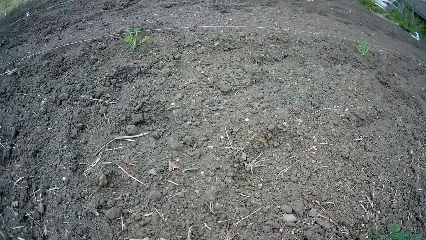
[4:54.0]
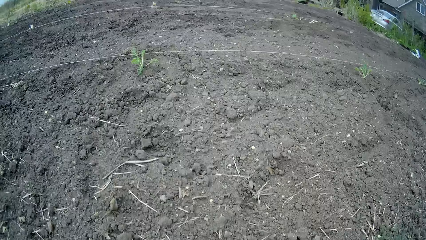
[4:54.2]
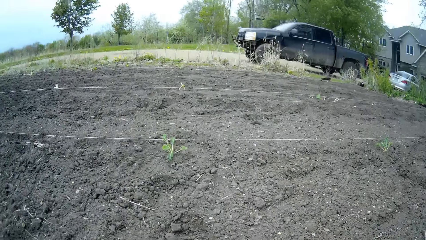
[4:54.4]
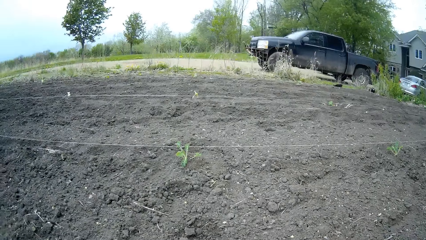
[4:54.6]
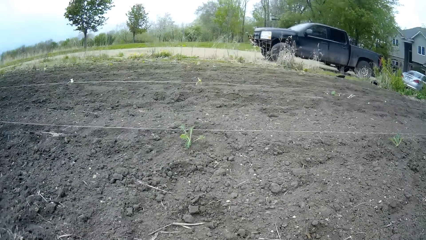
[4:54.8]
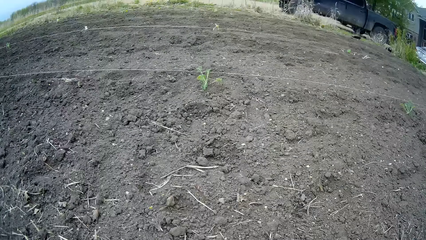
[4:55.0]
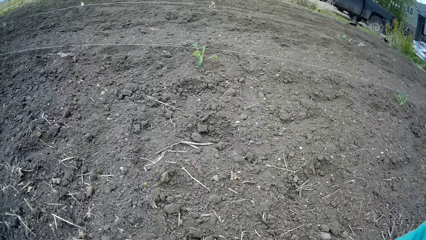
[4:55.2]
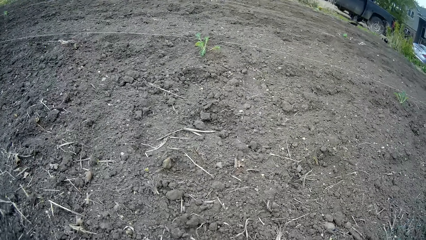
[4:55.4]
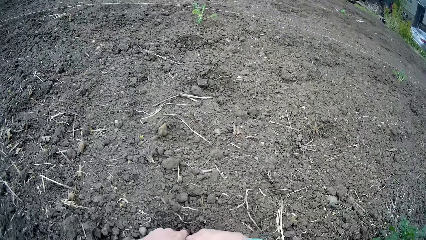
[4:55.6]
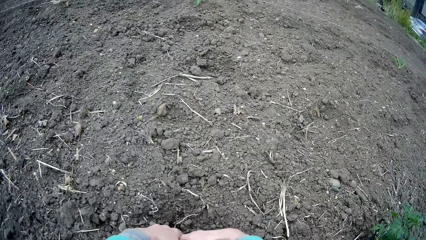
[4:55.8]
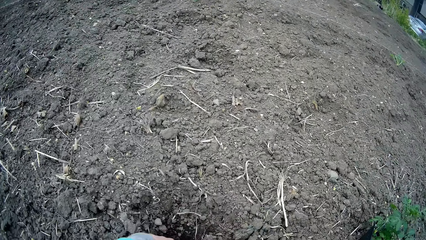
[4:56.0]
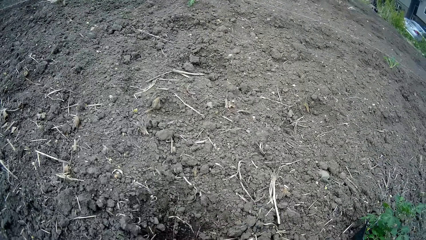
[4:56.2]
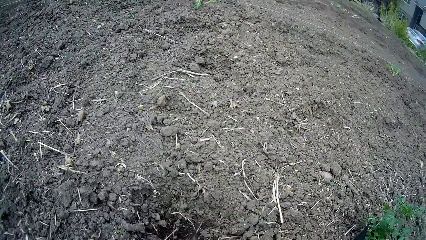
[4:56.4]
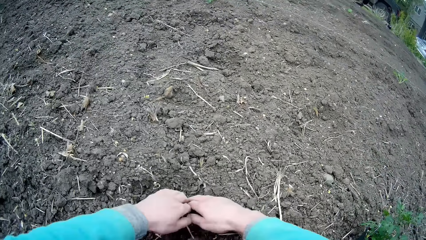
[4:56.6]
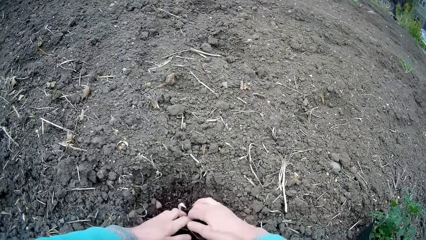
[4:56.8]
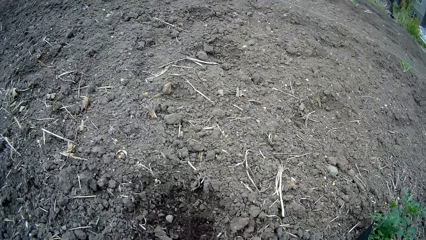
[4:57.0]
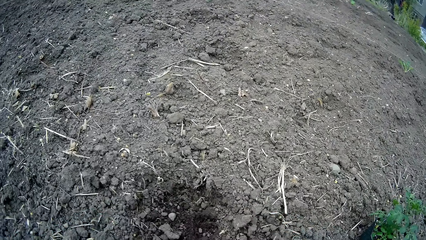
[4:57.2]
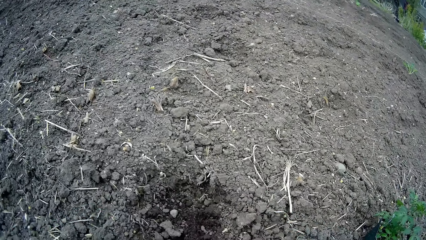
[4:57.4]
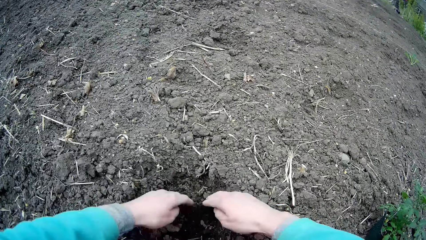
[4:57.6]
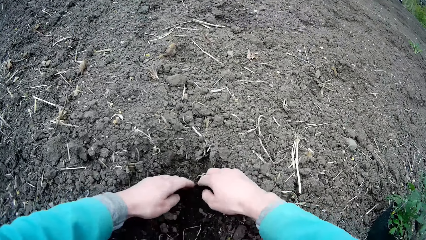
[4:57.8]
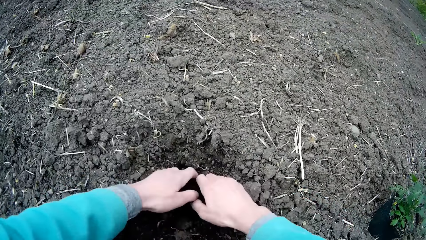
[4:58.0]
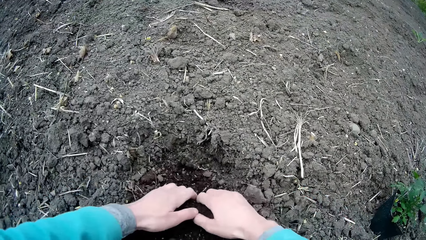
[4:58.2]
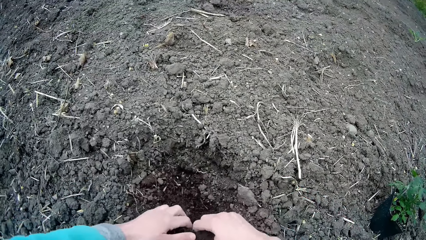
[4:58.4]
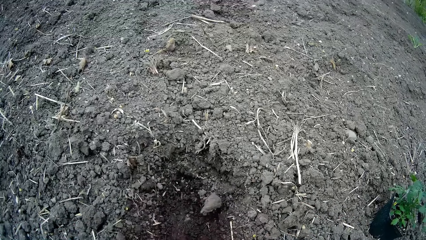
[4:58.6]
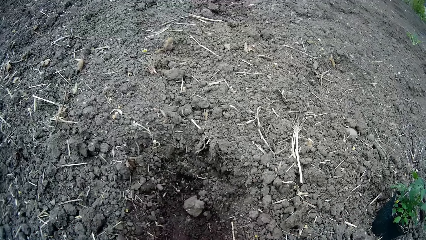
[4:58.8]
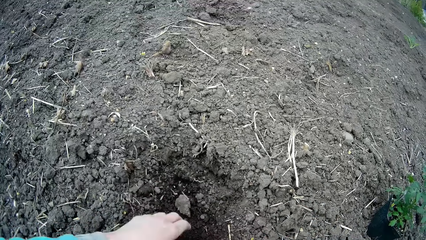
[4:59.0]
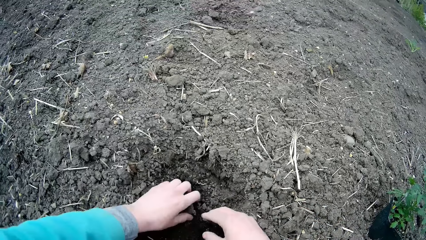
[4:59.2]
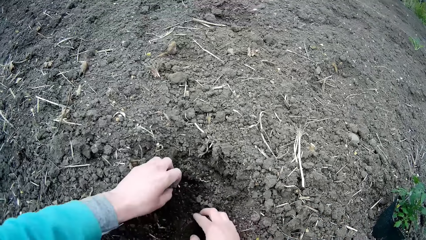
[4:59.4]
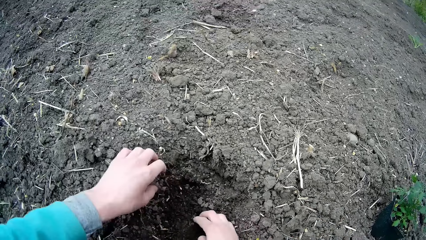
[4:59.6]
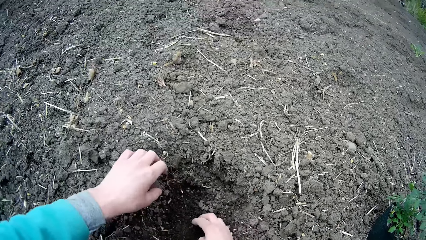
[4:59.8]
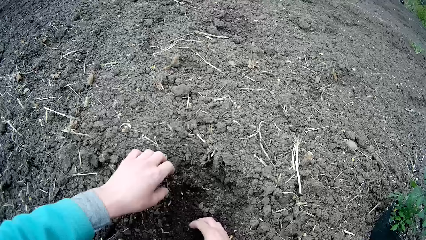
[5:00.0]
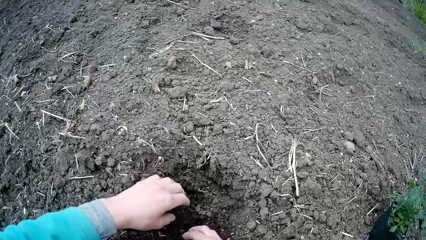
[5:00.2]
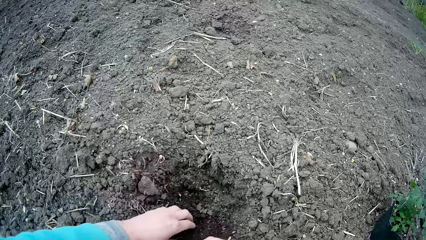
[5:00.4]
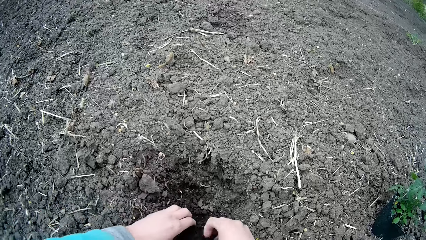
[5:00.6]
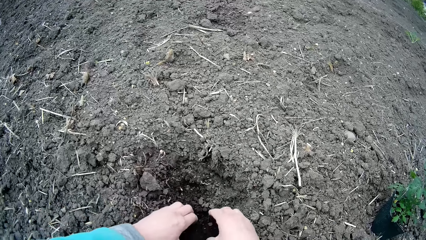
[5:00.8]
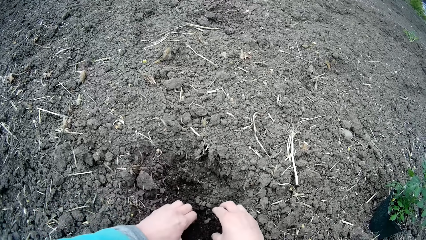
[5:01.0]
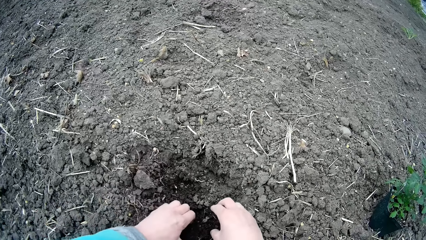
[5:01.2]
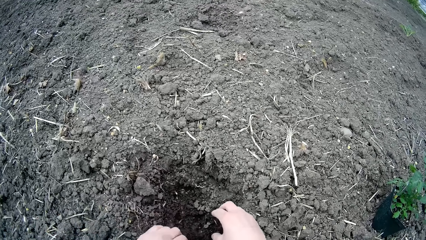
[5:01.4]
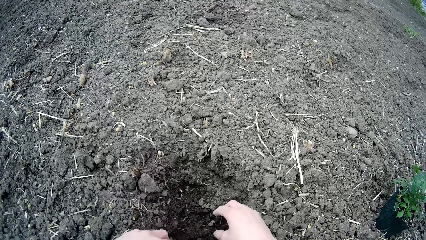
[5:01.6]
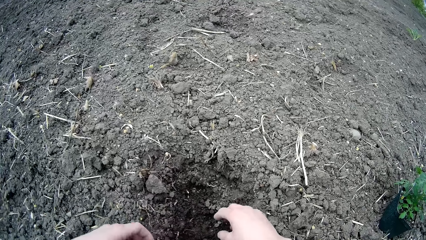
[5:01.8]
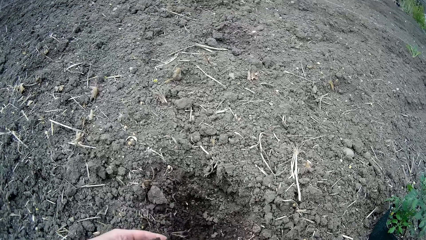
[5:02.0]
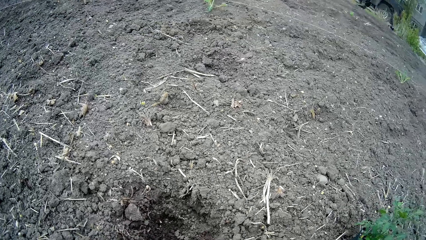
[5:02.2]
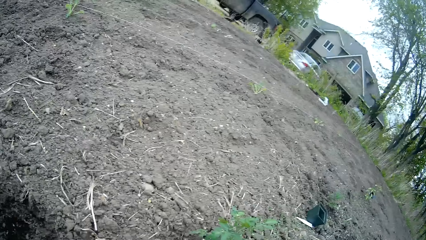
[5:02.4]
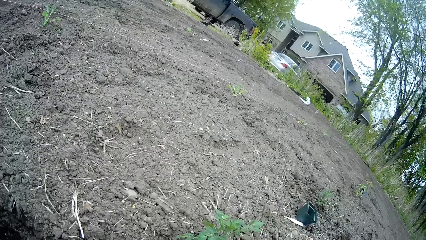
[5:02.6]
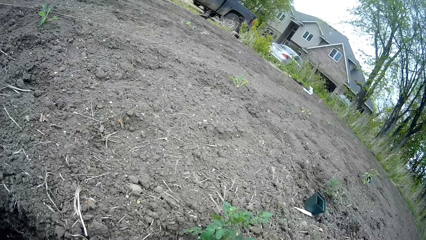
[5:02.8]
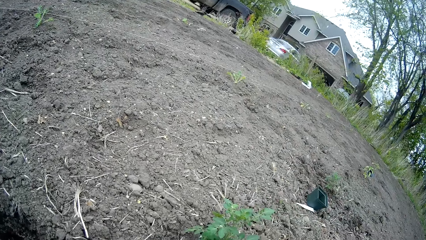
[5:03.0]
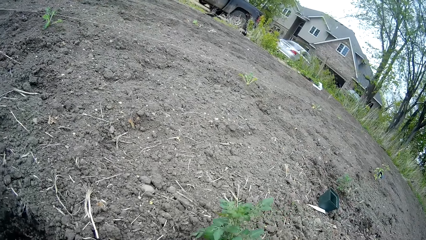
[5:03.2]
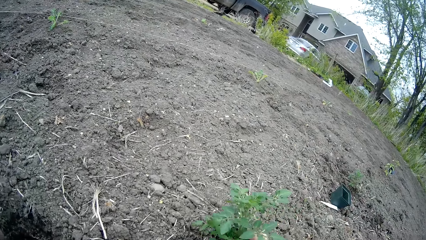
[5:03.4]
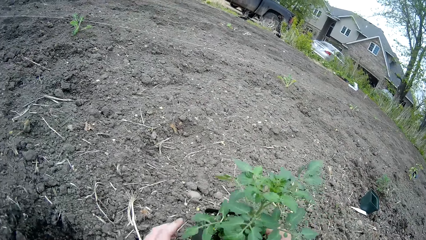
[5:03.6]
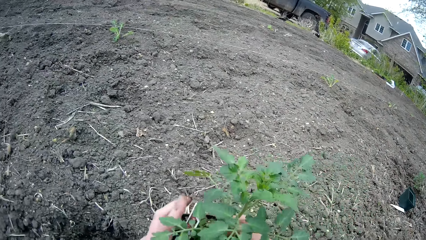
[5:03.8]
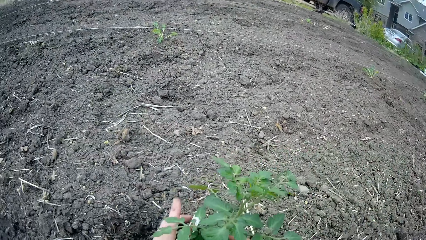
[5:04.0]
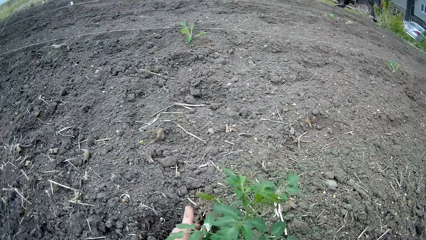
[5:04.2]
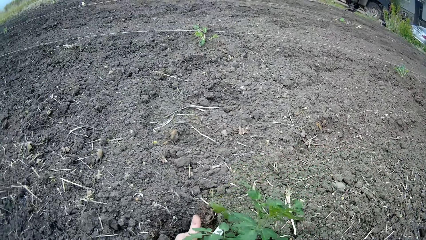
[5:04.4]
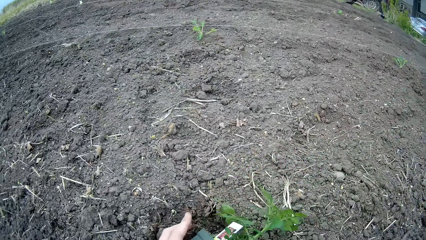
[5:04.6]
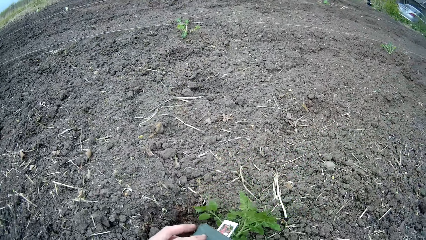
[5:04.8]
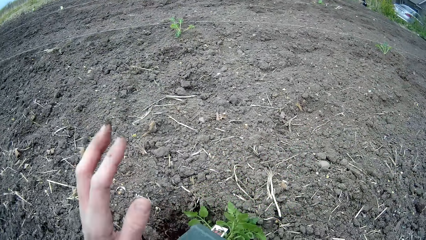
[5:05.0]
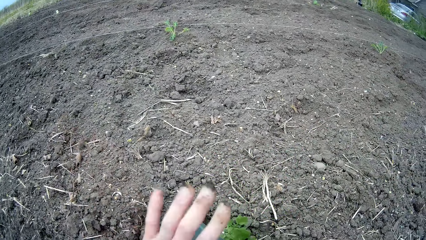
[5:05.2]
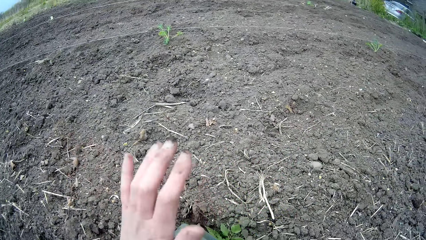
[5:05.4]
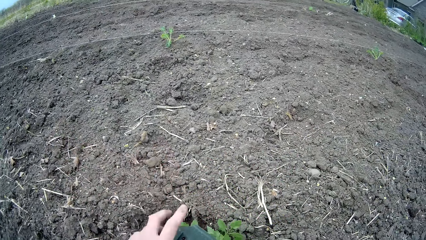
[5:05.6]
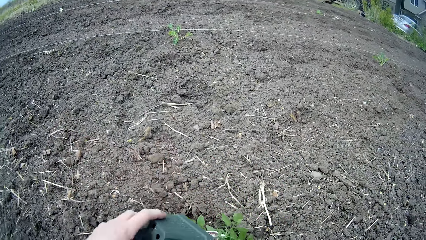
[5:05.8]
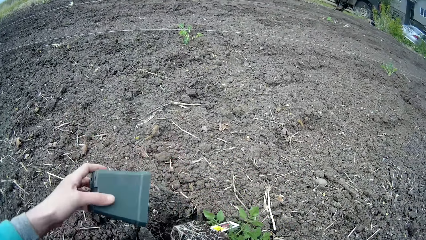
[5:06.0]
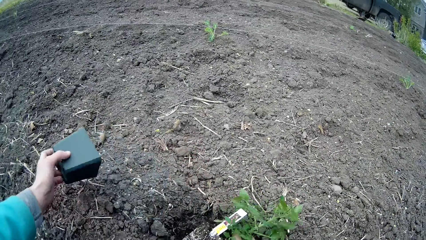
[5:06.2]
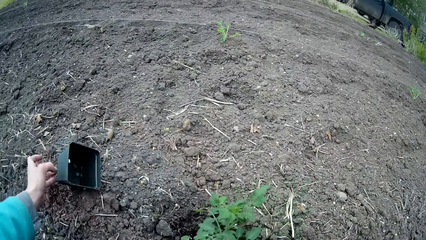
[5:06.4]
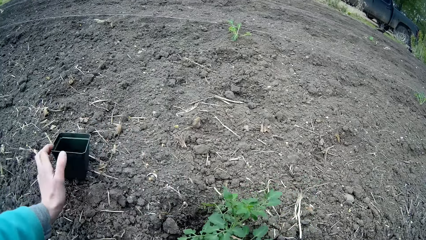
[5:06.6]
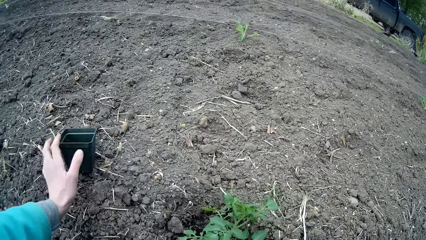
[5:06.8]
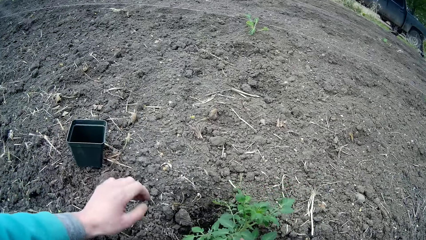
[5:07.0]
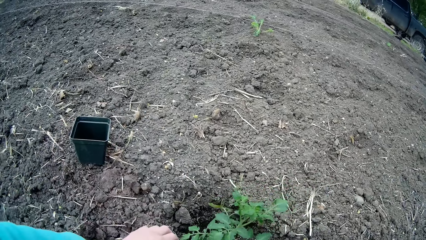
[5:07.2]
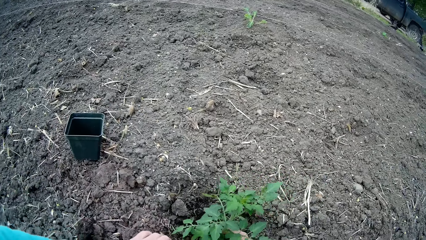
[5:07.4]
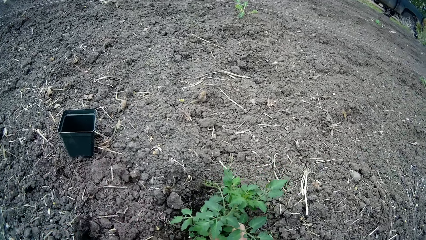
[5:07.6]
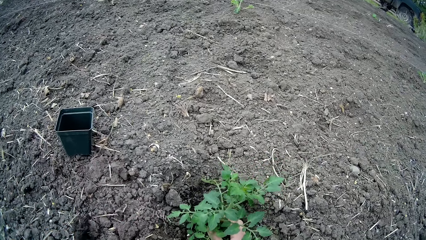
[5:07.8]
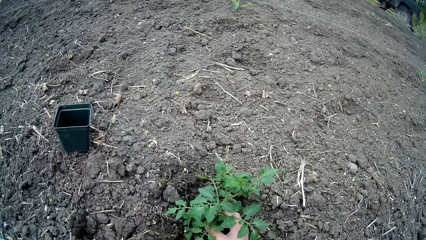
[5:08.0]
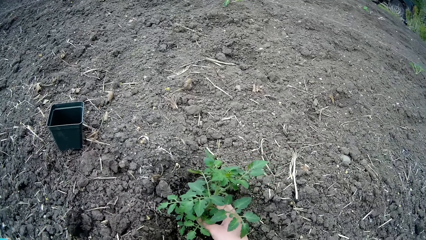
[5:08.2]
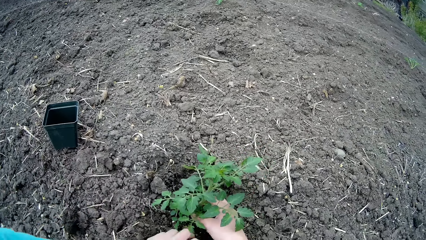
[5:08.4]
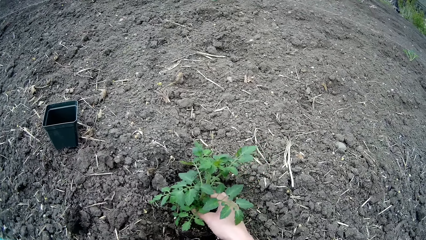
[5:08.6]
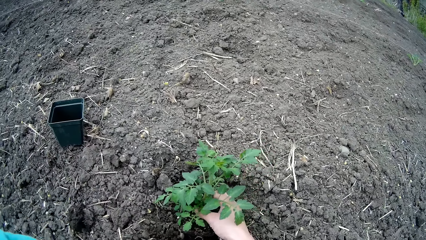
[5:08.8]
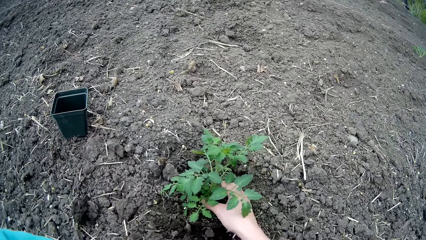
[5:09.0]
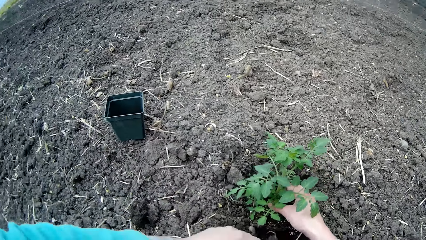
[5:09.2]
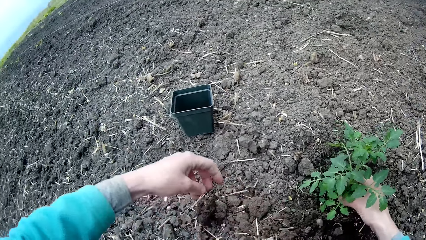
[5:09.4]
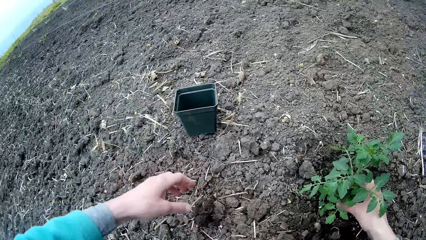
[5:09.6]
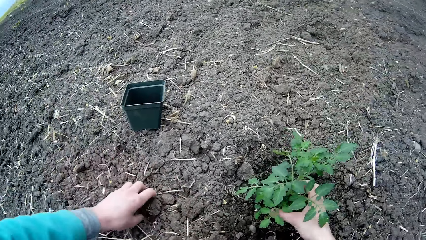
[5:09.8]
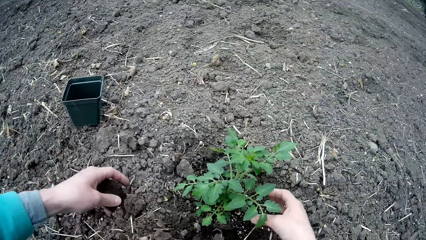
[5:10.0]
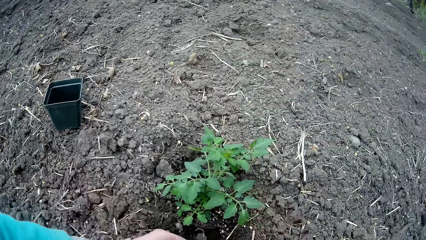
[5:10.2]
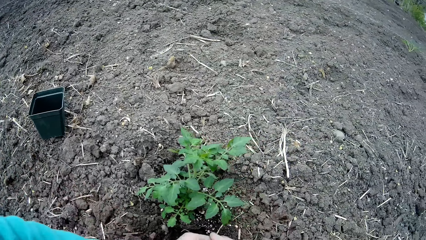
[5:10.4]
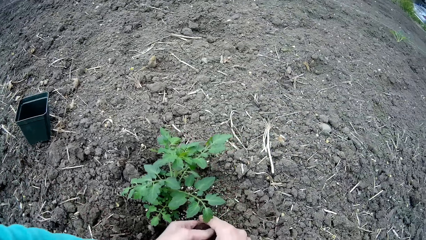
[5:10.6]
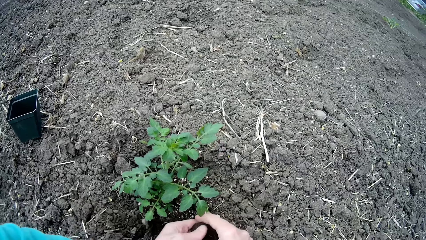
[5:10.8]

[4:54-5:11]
The camera wearer looks around. He digs a hole with both hands. He looks around. He carries the plant pot with his right hand. He hits the plant with his left hand. He removes the plant from the pot with his right hand. He pulls a plastic container. He puts the plant into the hole with his right hand. He keeps the plant pot on the ground. He aligns the plant on the soil. He covers the plant root with soil from the ground.
